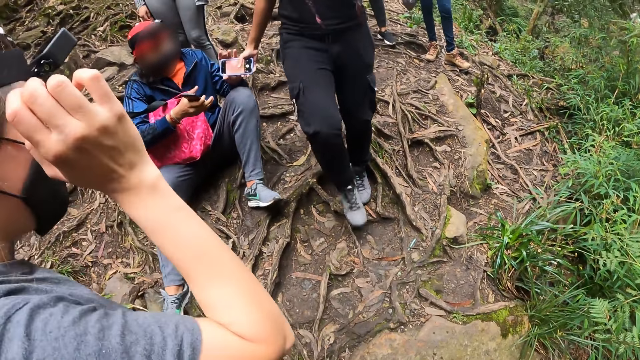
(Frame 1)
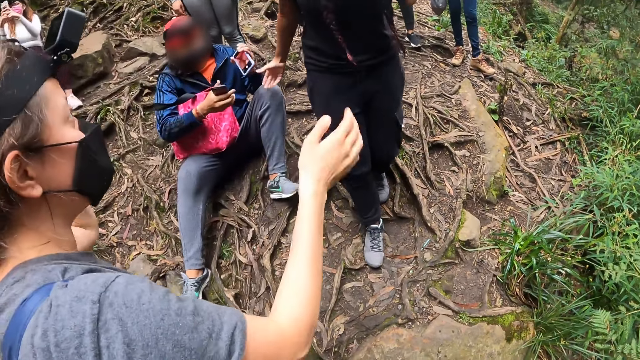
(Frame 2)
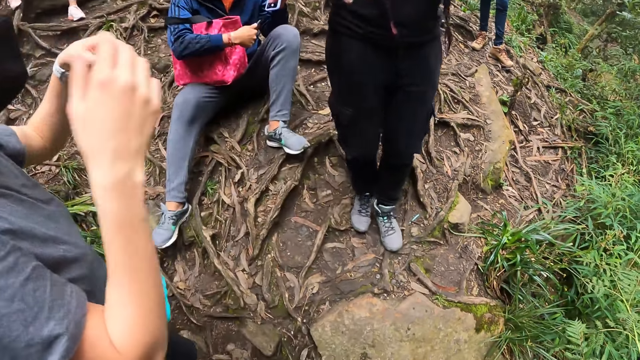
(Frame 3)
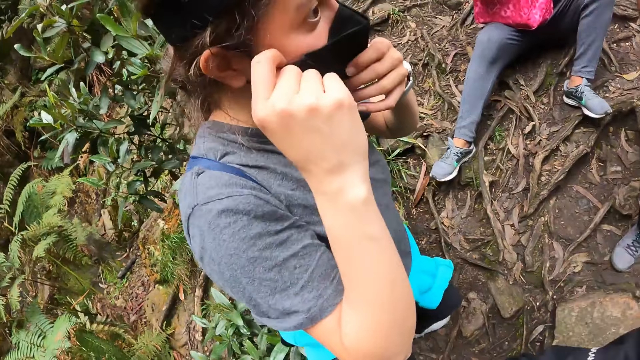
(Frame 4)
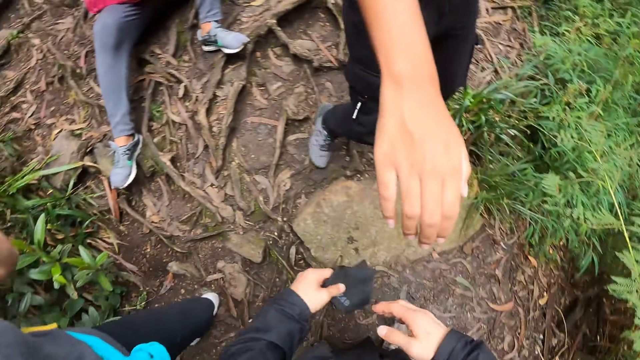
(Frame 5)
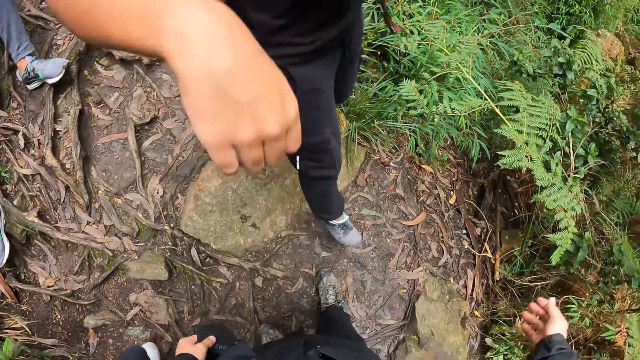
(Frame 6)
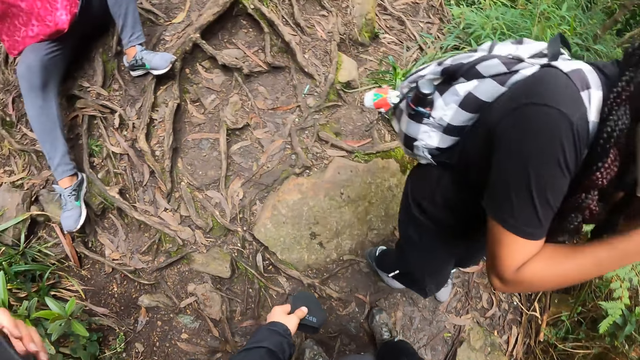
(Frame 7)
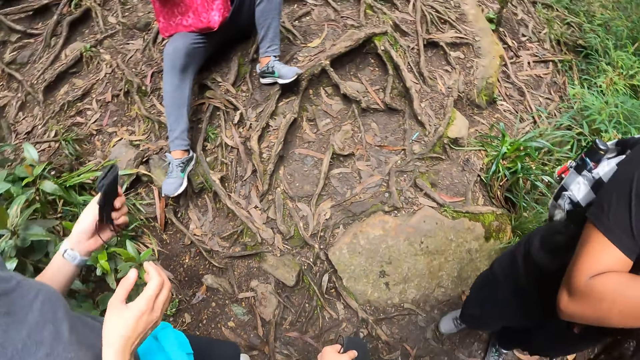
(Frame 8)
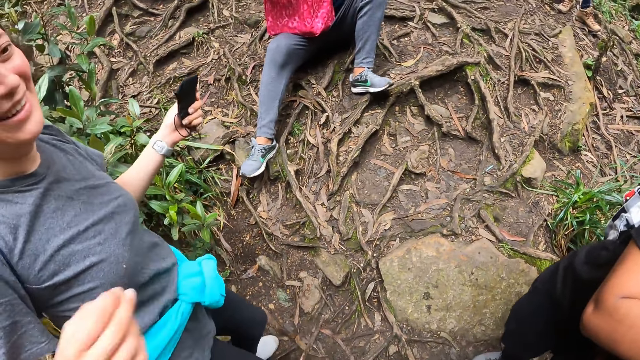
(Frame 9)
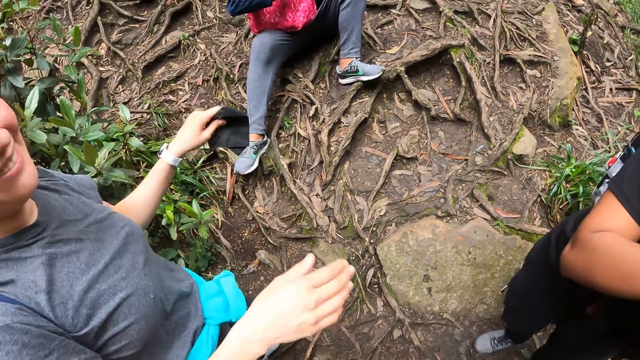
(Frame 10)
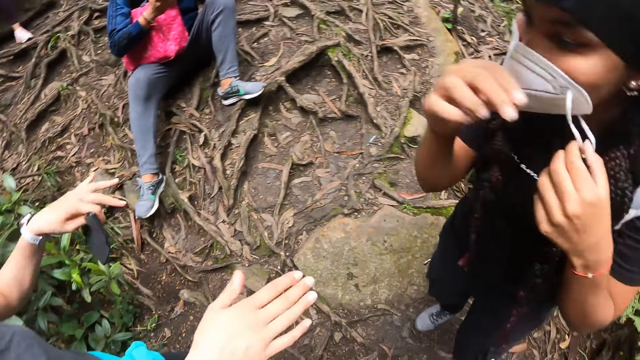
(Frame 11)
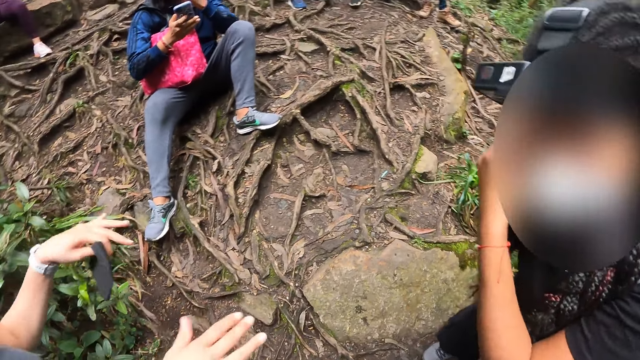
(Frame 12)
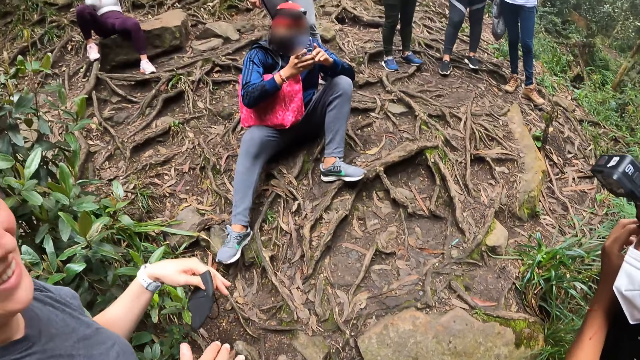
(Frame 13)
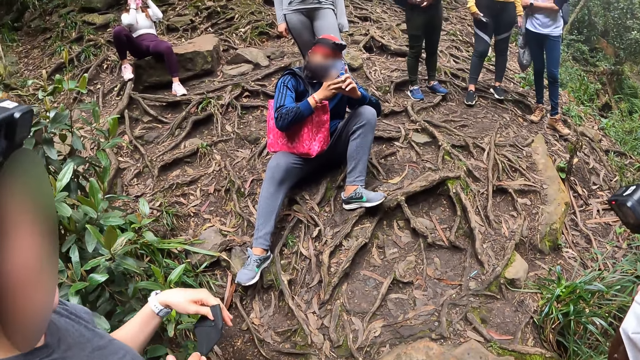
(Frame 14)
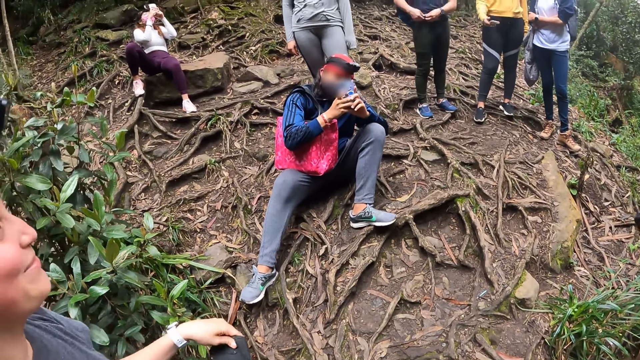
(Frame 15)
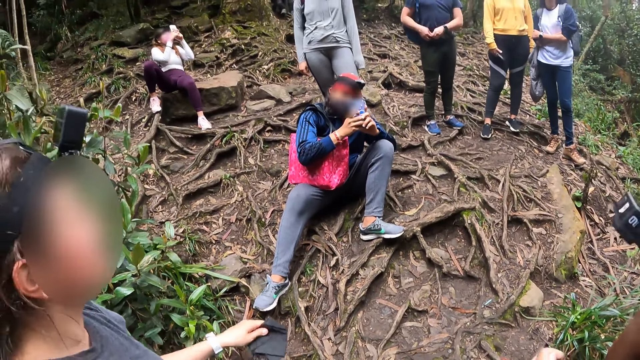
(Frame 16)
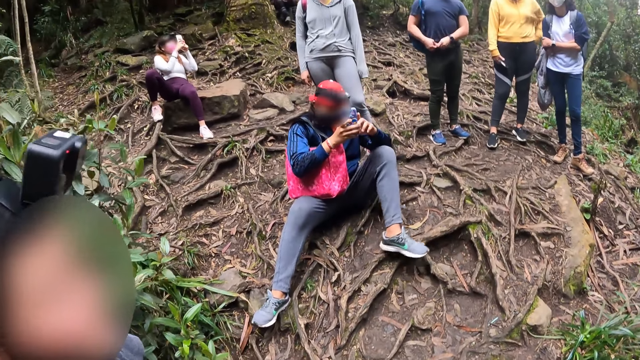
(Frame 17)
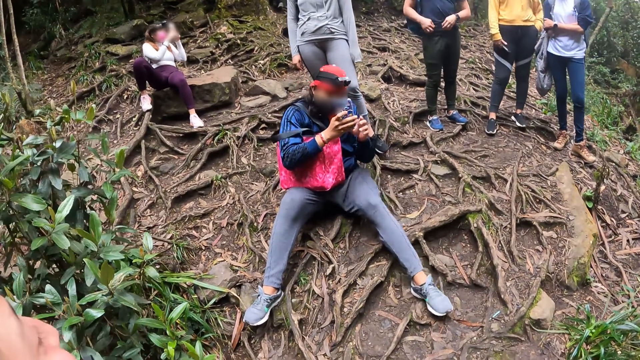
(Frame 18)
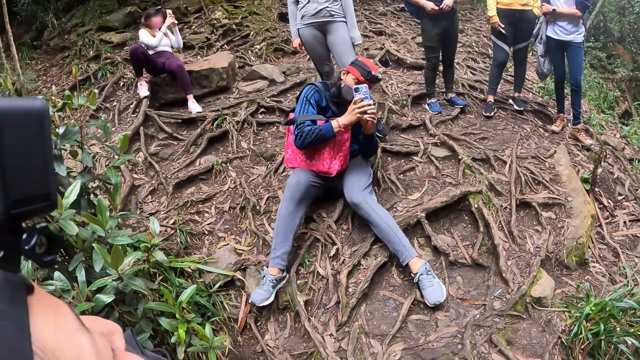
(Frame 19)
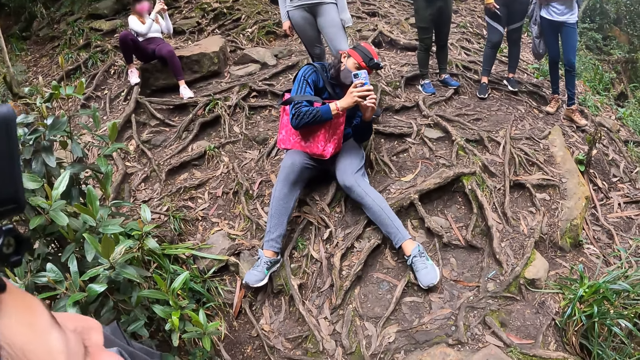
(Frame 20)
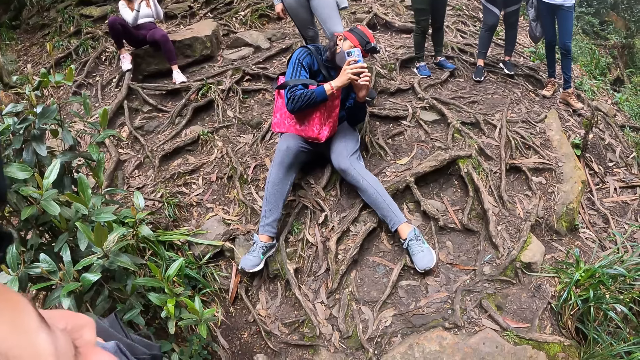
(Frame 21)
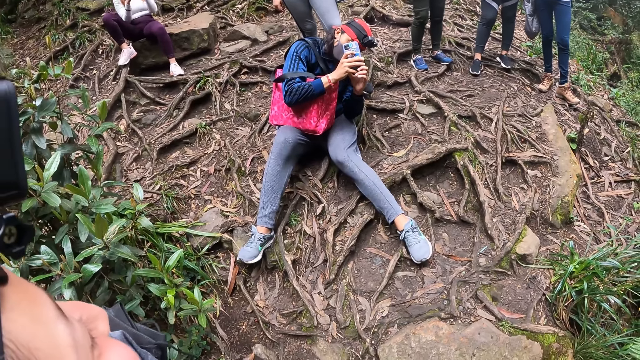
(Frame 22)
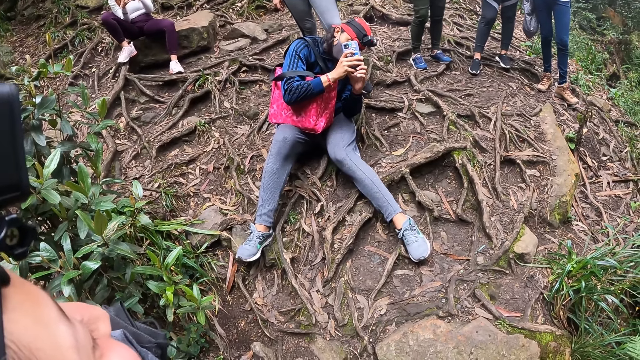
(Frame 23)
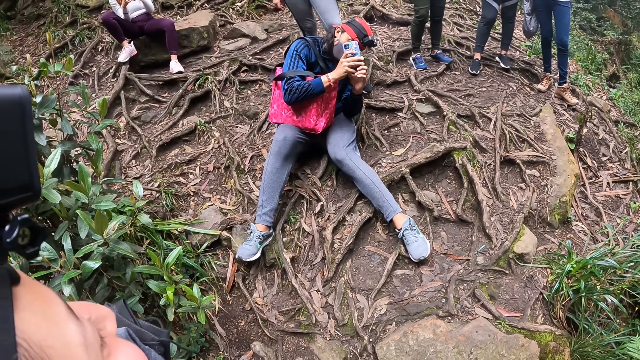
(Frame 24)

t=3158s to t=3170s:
The camera wearer wears the mask. The woman gives the phone in her left hand to the man. The man collects the phone from the woman with her left hand. Another woman gestures with both hands. The other woman removes the nose mask from her mouth with her right hand. The other woman passes the nose mask from her right hand to her left hand. The other woman gestures with her hands. The camera wearer pauses for a photo. The man takes a picture with the phone in his hands.

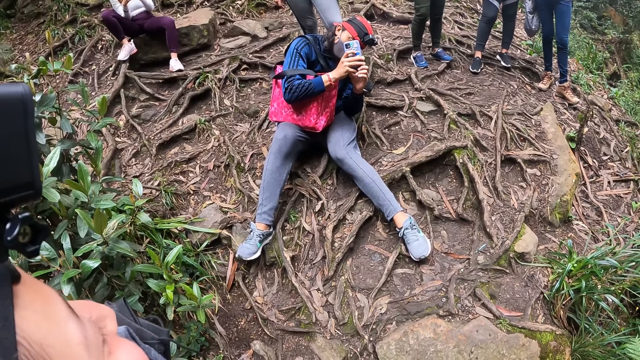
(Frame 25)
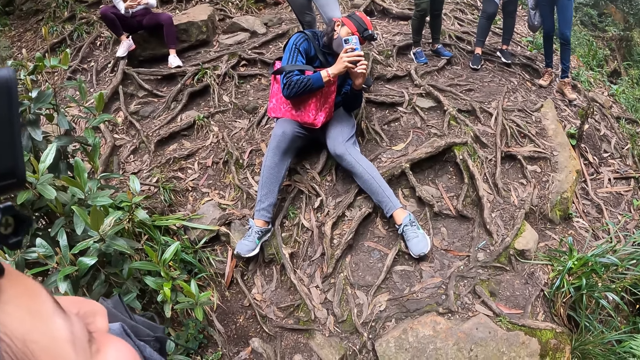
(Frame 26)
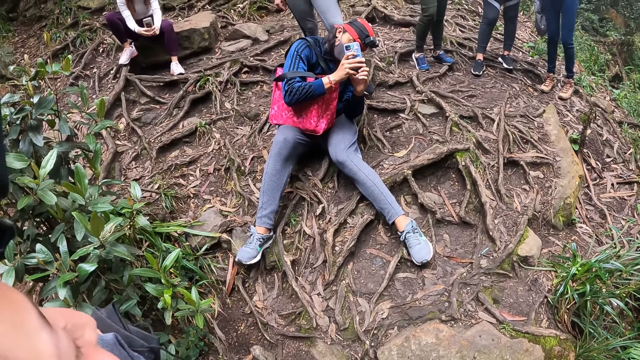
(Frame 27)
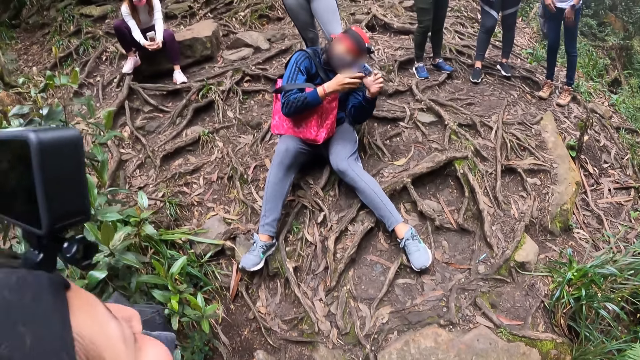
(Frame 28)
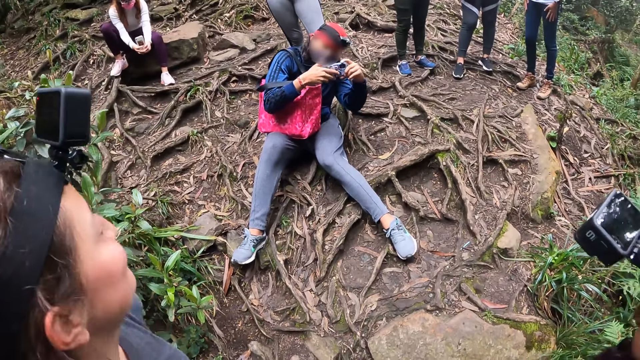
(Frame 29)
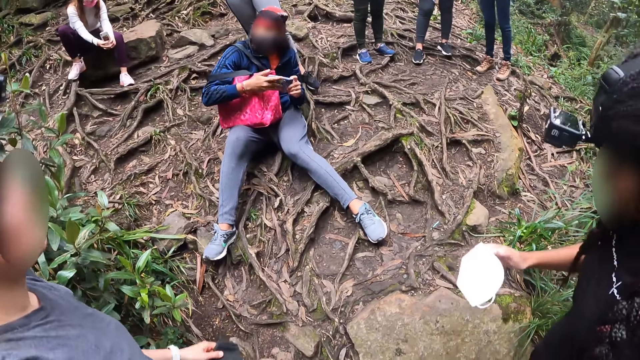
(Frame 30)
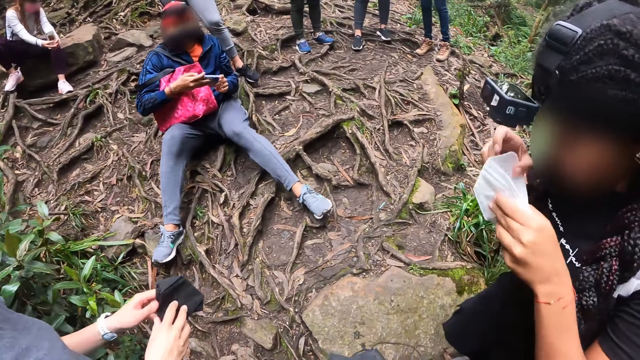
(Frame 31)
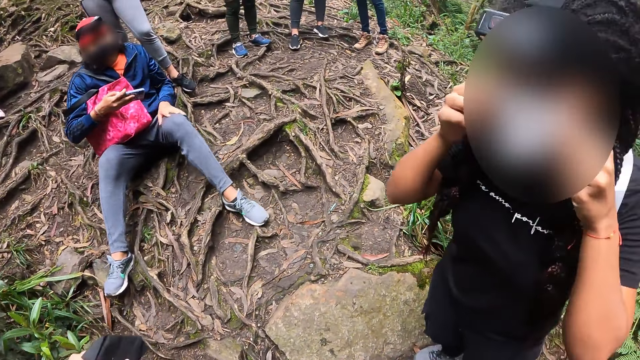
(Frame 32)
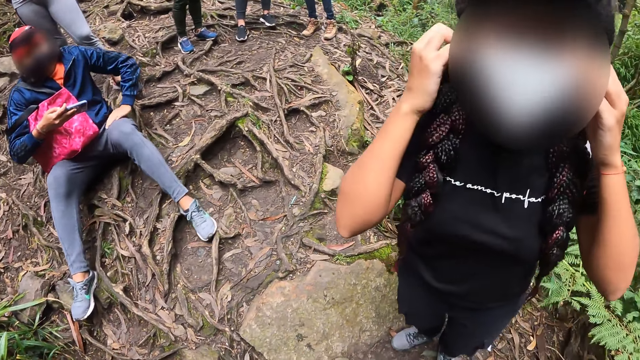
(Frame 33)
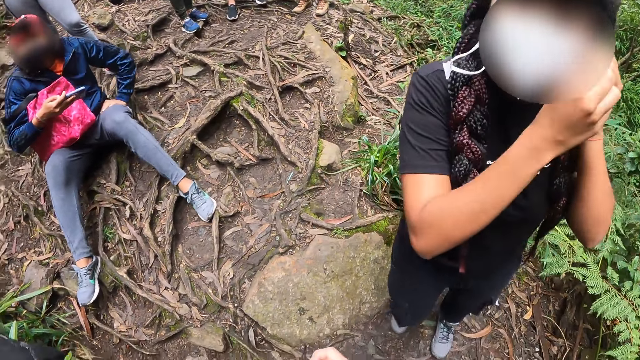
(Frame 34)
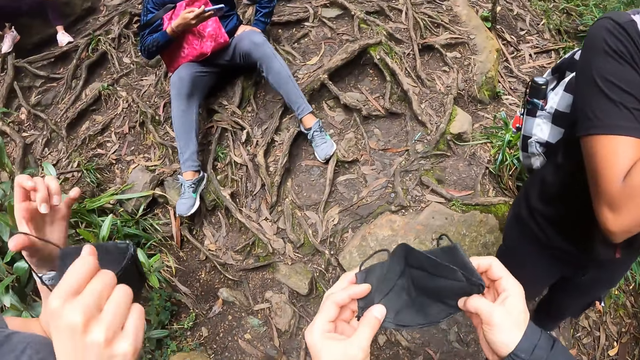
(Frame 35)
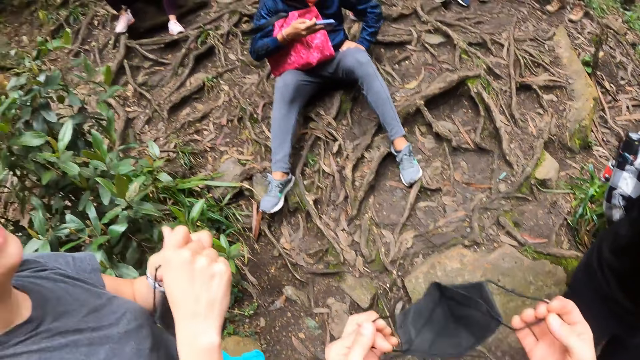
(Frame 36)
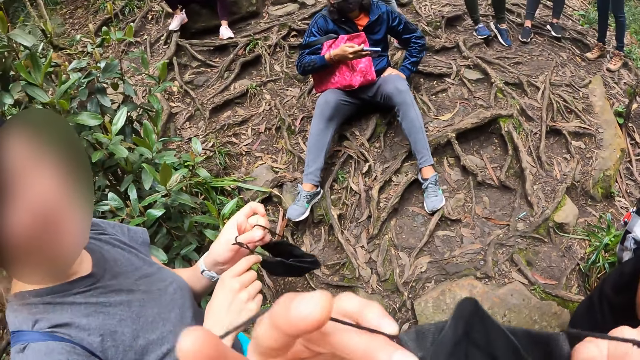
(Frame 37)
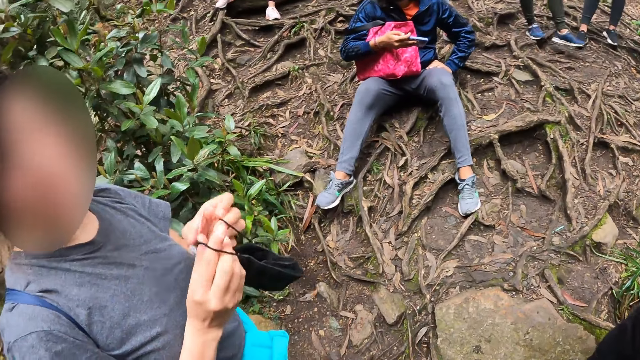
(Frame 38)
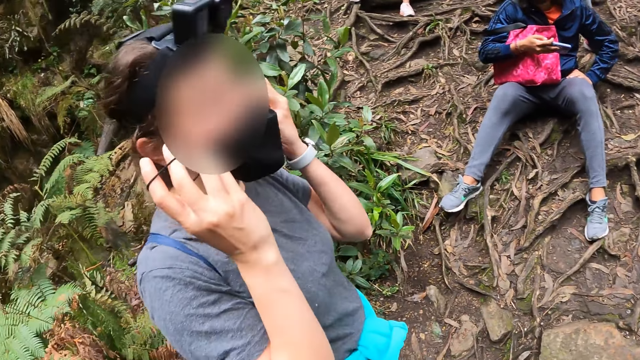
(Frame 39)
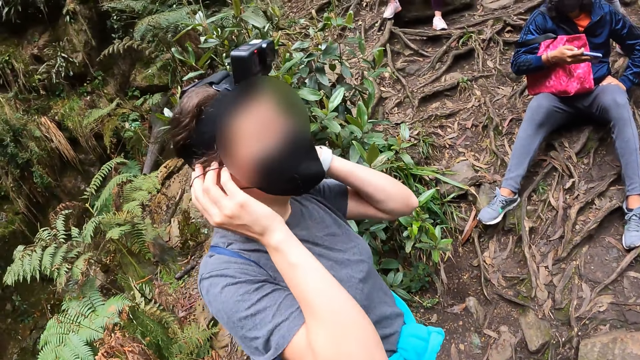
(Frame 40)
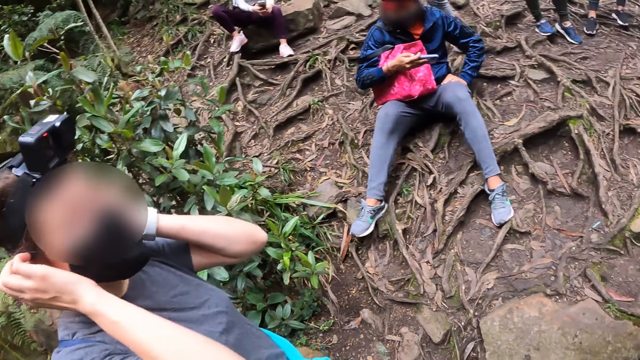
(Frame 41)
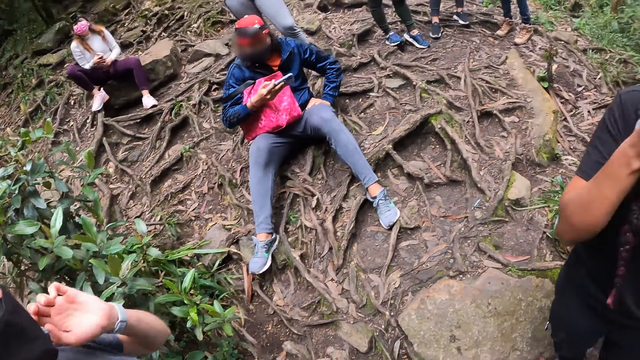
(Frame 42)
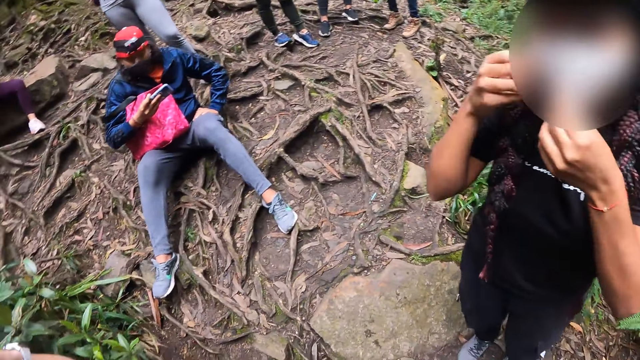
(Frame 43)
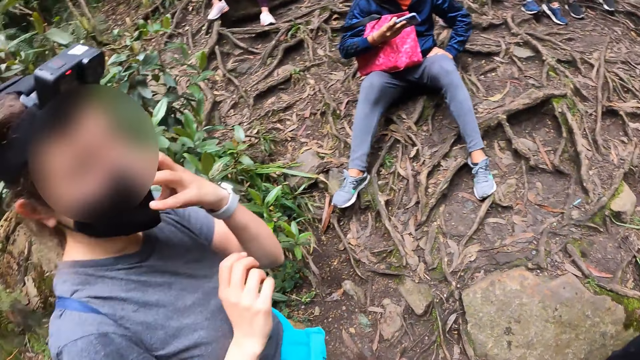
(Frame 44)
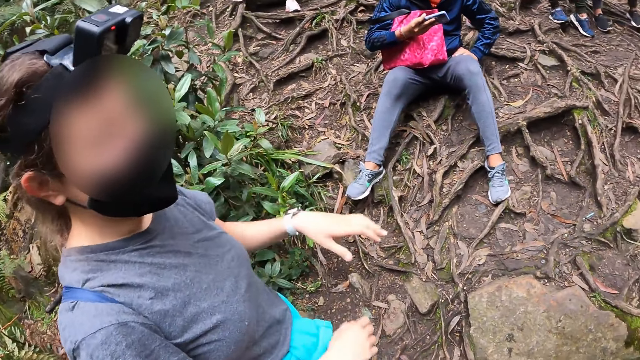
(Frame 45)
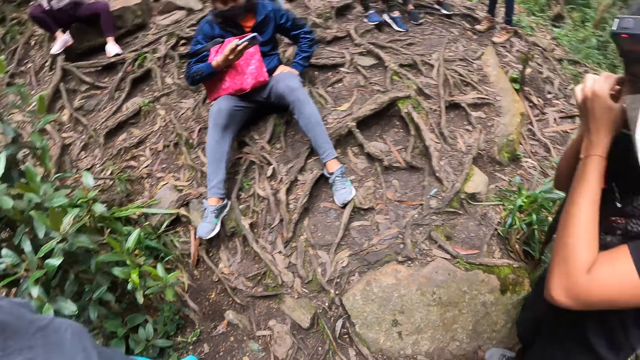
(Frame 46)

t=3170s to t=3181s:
The woman puts on a nose mask on her face with both hands. The camera wearer holds the mask. He puts on the nose mask in his hands on his face. Another woman puts on the nose mask in her hands on her face.
